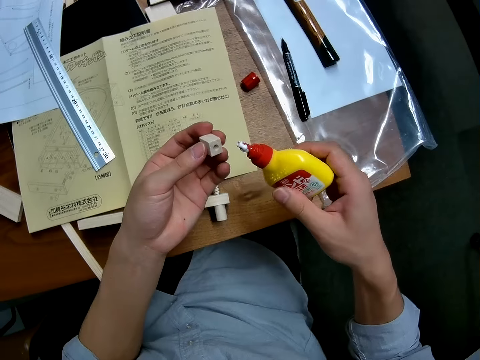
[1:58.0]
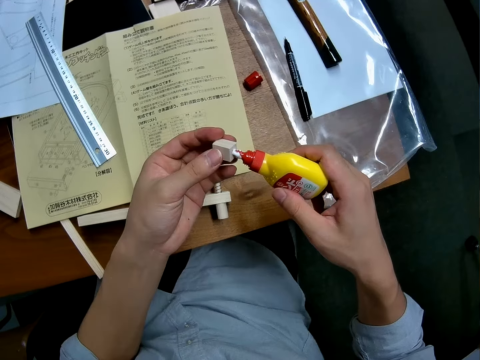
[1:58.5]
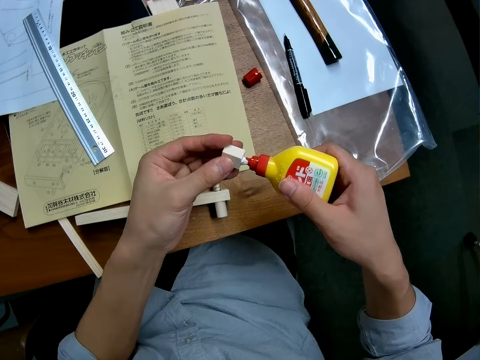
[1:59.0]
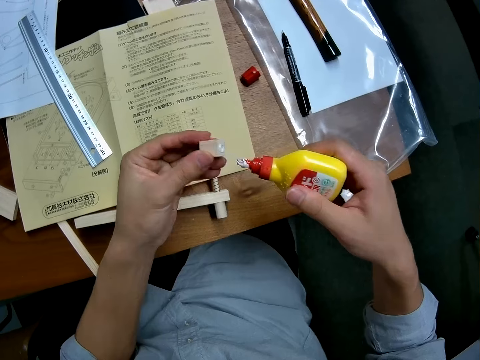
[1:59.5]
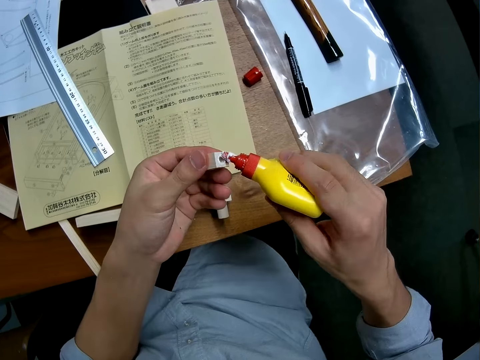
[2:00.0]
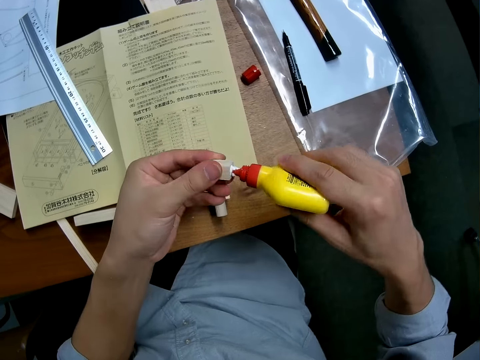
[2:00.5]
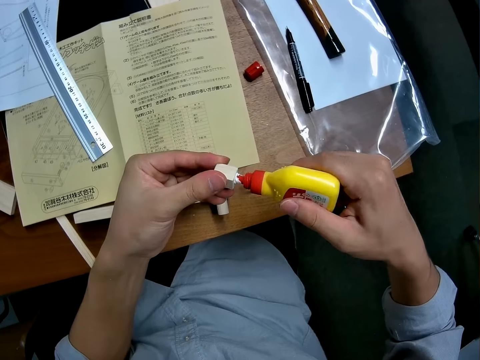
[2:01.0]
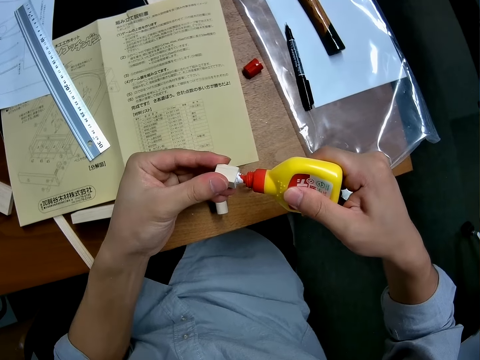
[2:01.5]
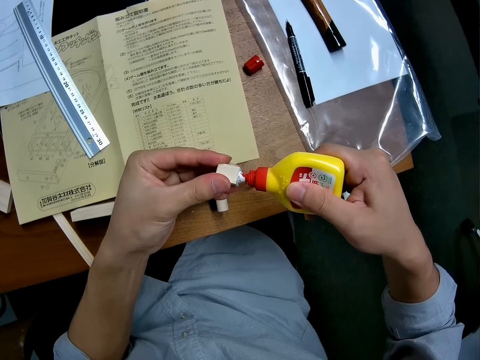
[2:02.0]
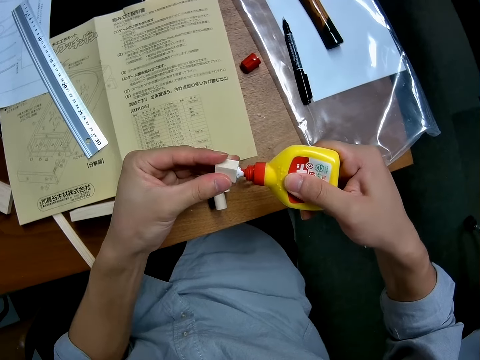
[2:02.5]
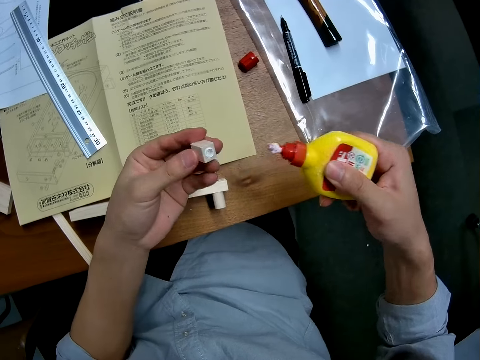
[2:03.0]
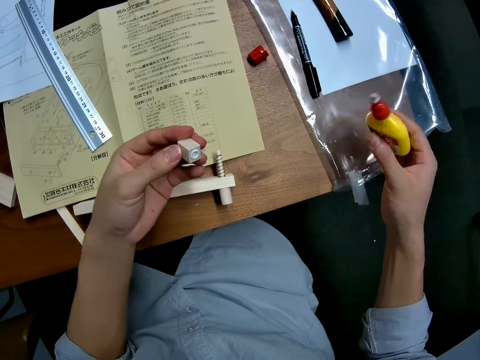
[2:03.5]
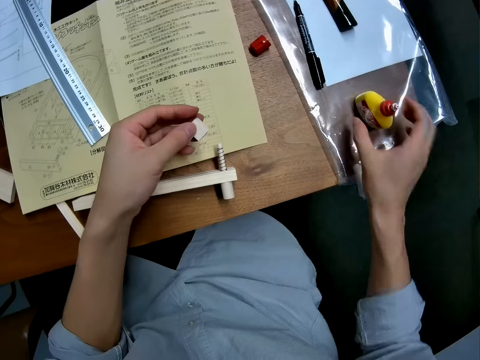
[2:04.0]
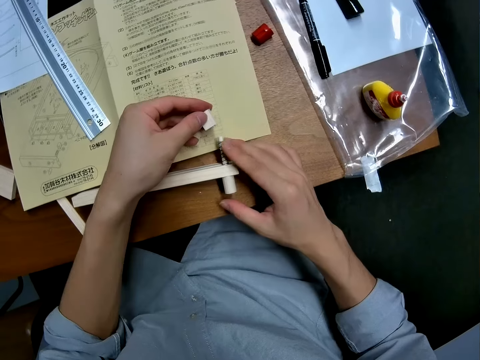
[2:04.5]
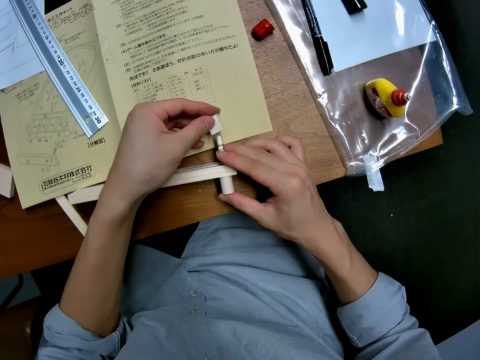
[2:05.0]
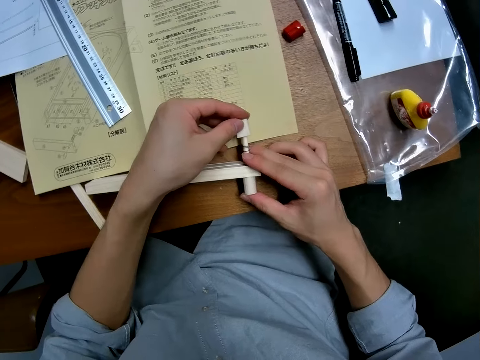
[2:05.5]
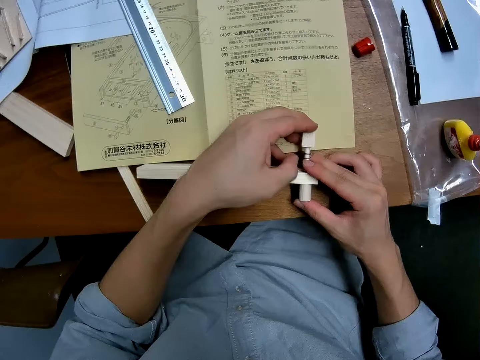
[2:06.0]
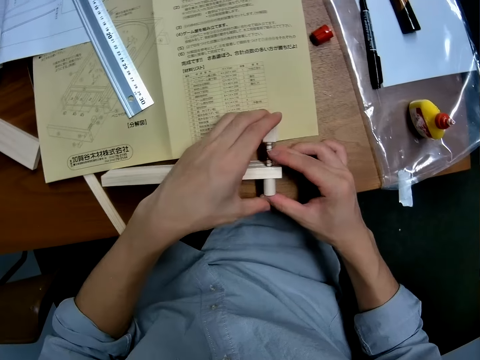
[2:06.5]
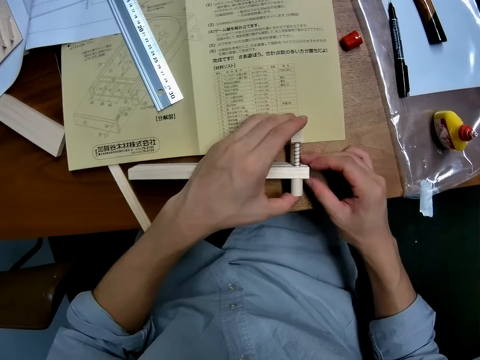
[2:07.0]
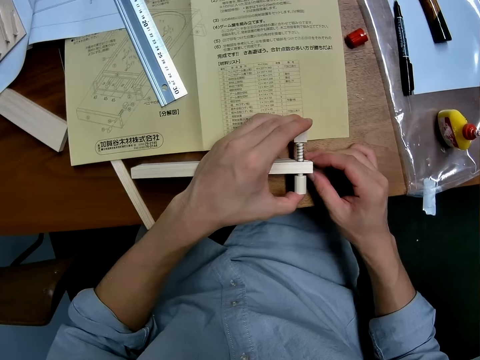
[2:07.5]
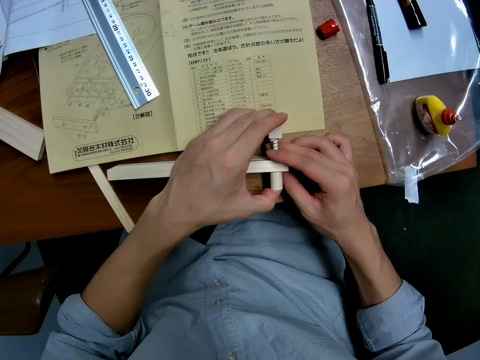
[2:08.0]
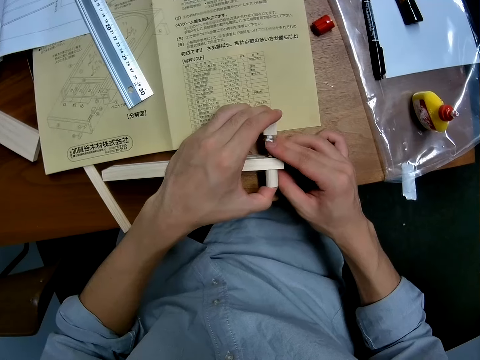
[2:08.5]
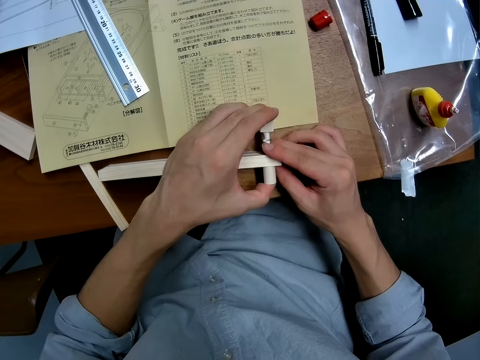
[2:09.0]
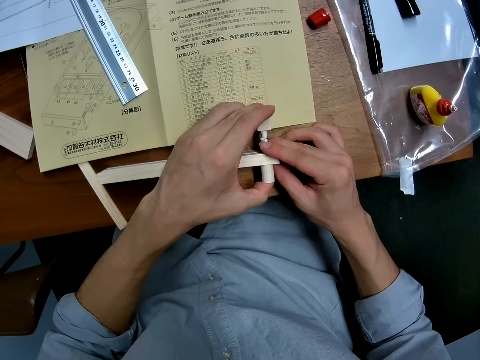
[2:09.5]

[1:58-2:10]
The camera wearer puts the glue into the wood or model piece in his left hand. He drops the glue on the table with his right hand. He touches the model piece and connects the model pieces. He holds the wood on the table with his right hand. He inserts the wood with glue on top of the wood. He adjusts the wood with both hands.

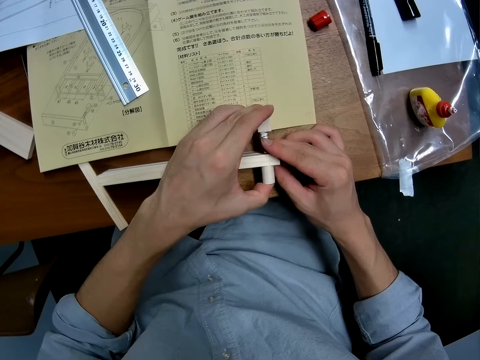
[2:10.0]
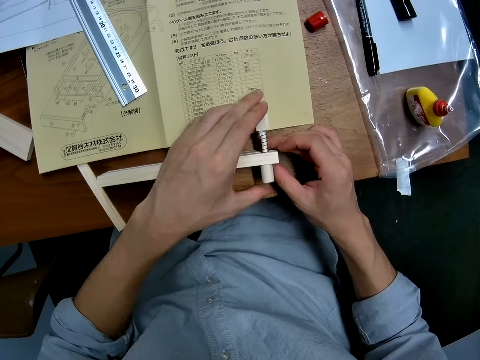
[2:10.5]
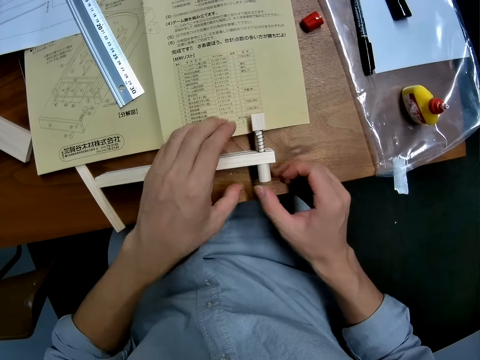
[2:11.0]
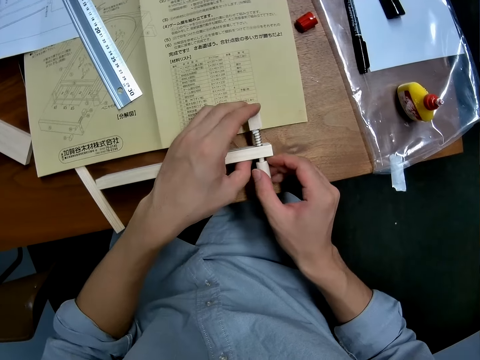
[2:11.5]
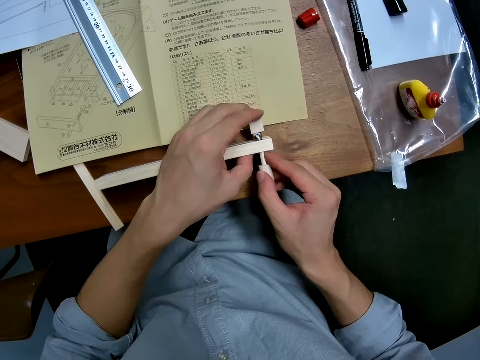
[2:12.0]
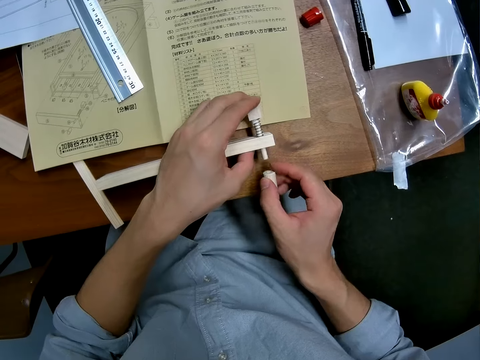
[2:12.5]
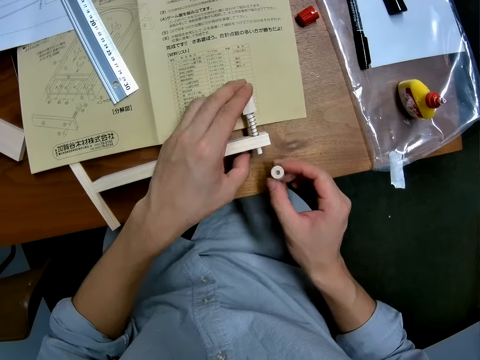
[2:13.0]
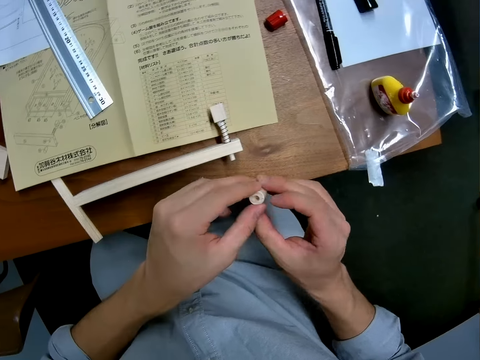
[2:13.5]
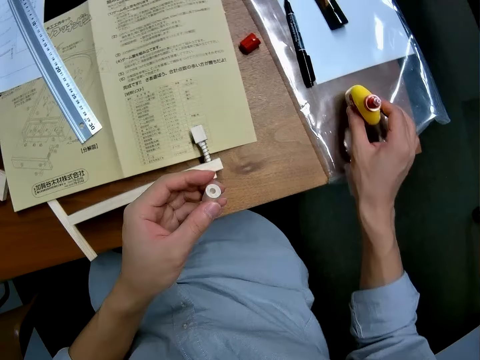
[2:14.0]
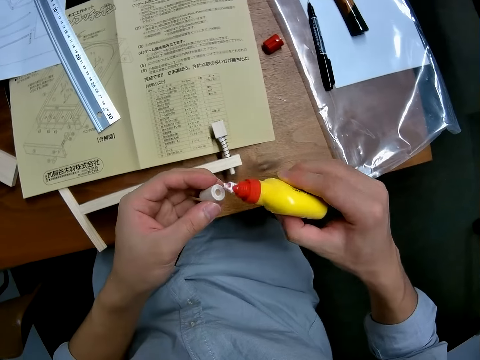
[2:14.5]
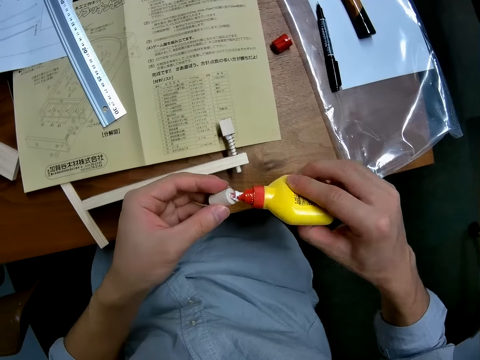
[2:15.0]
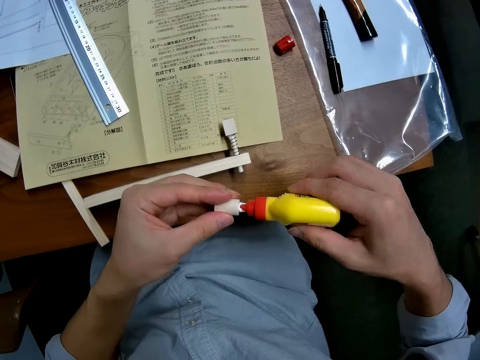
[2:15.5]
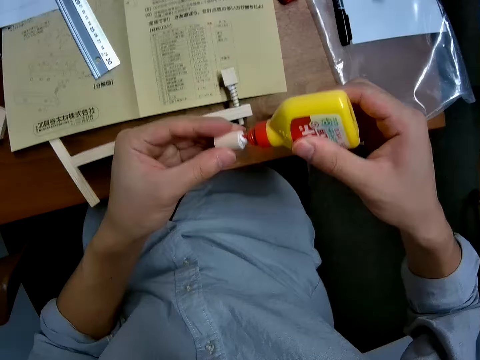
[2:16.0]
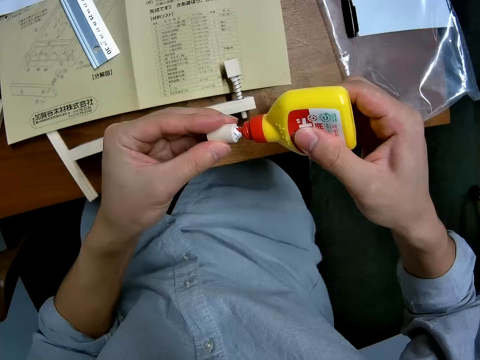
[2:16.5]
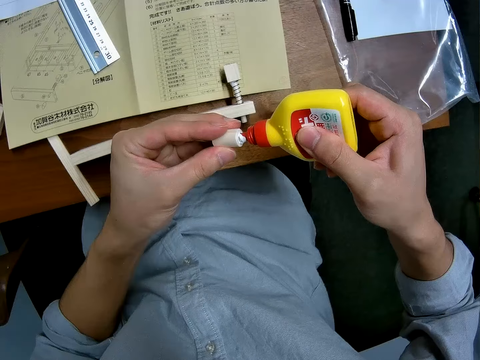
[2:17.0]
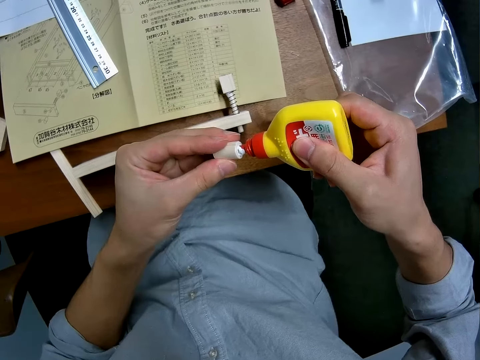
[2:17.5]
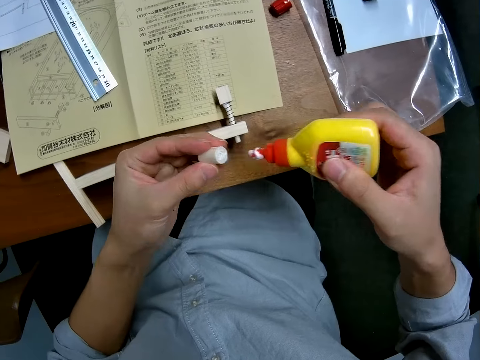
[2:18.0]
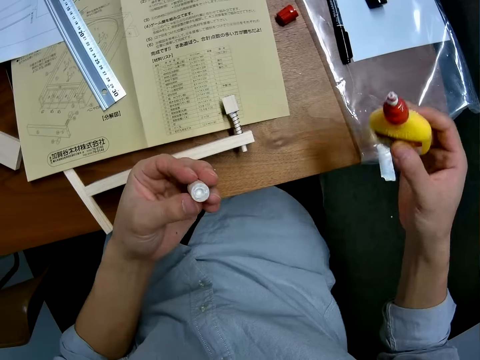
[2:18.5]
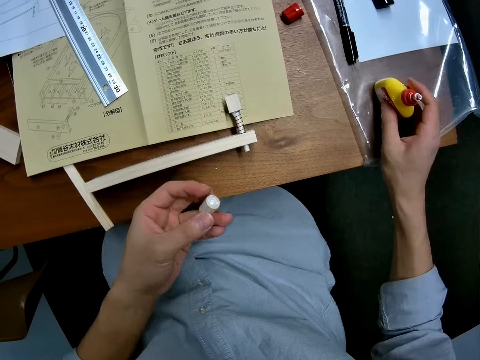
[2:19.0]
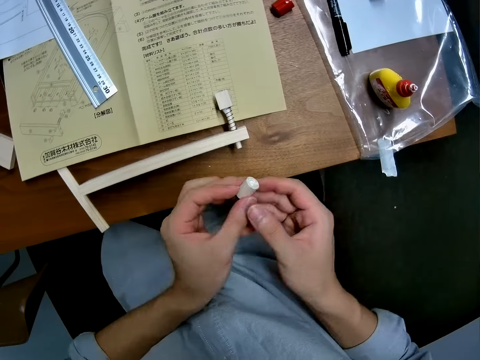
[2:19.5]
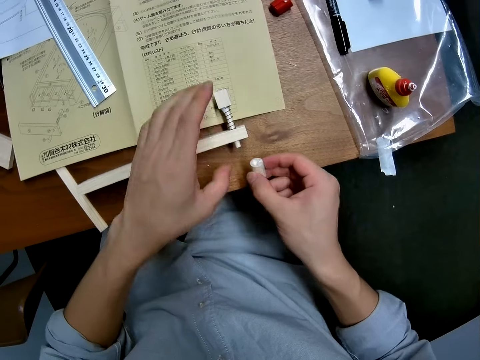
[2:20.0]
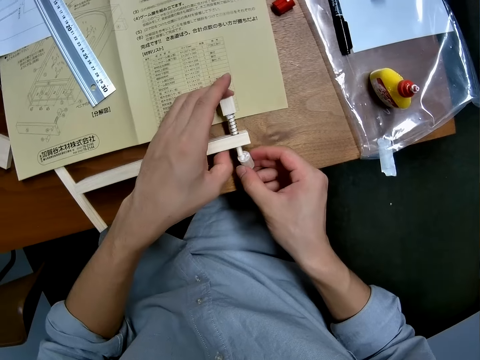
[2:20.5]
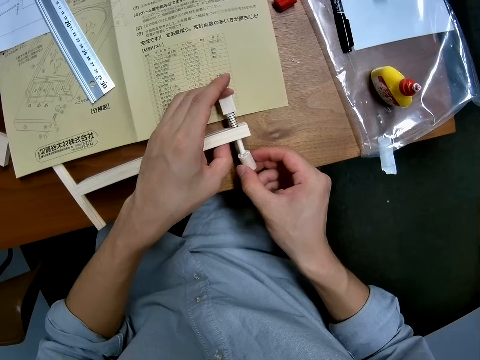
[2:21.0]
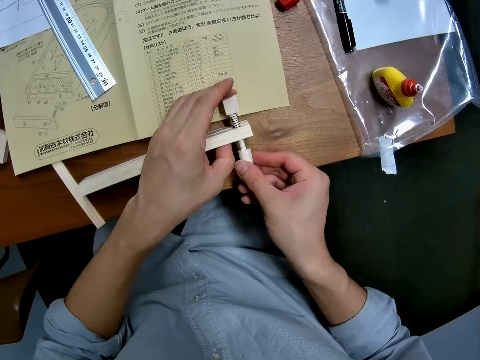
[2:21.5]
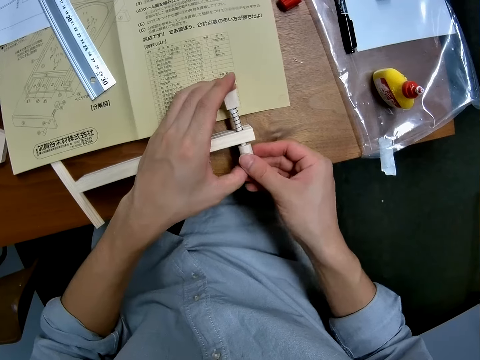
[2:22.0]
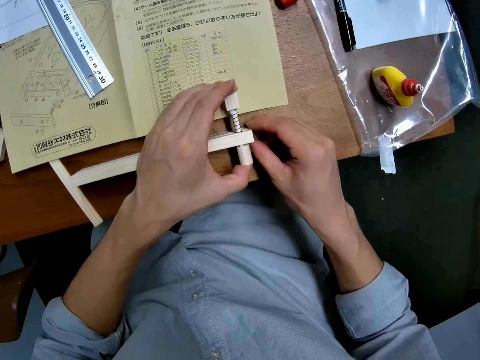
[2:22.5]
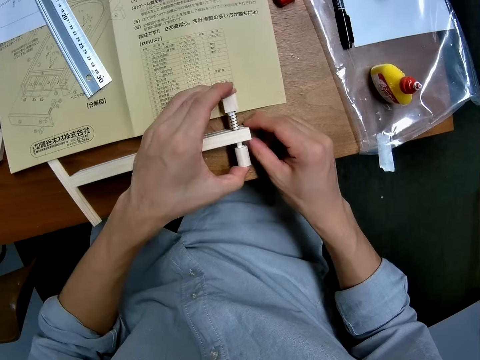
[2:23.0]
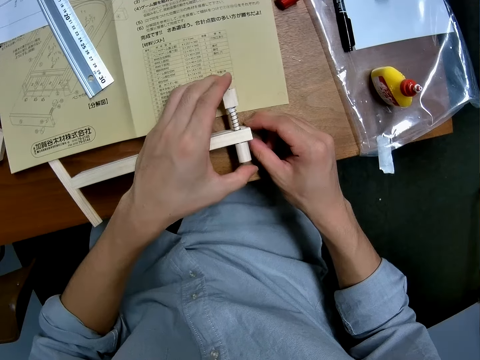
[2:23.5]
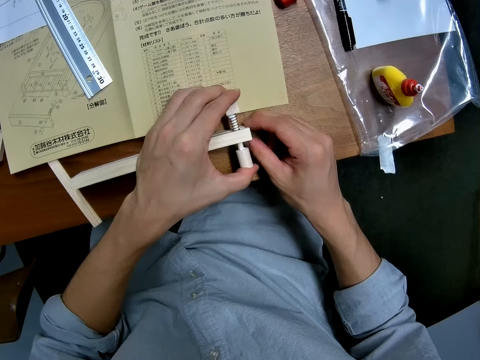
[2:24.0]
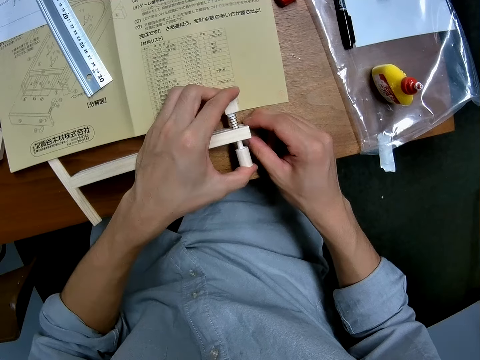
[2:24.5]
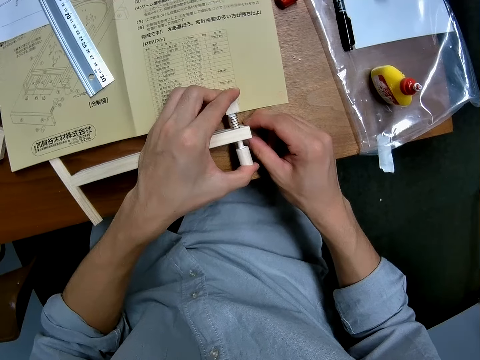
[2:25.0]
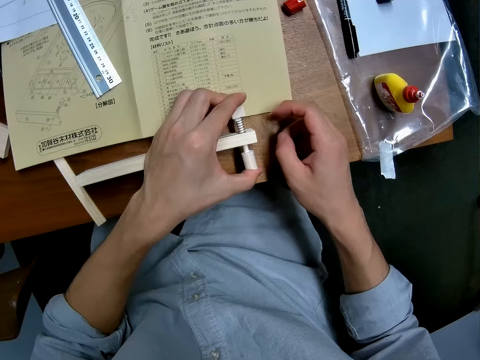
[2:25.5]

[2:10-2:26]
The camera wearer removes the bottom cap of the wood or model piece with his right hand. He passes the bottom cap from his right hand to his left hand. He picks up the glue from the table with his right hand. He puts the glue into the wood in his left hand. He drops the glue on the table with his right hand. He passes the bottom cap from his left hand to his right hand. He touches the model piece and connects the model pieces. He inserts the wood with glue at the bottom of the wood. He adjusts the wood with both hands.
